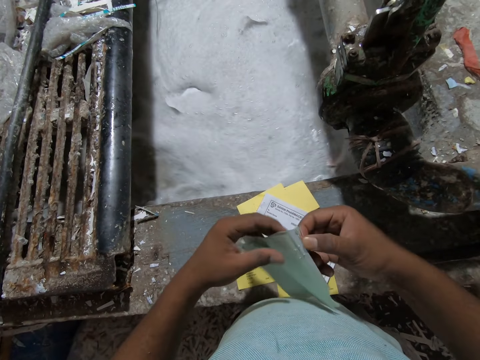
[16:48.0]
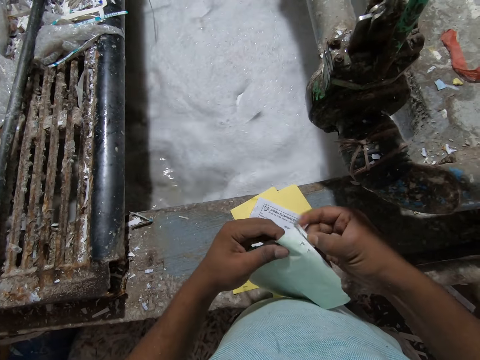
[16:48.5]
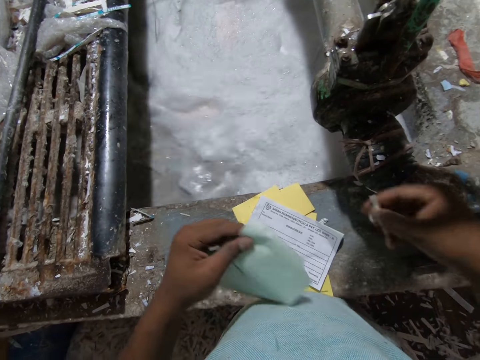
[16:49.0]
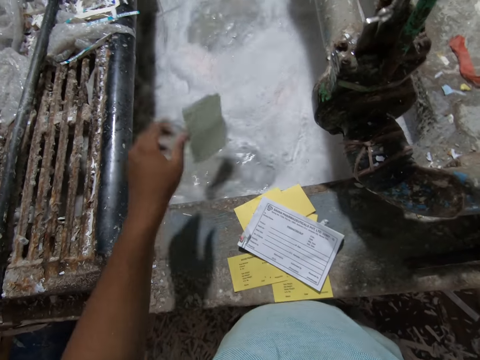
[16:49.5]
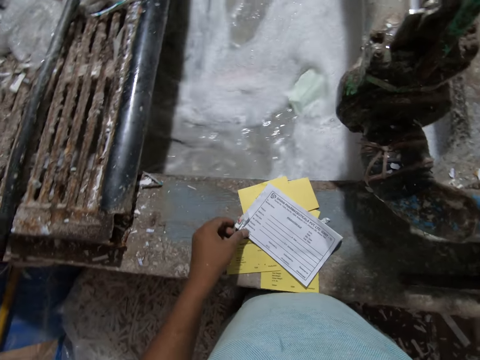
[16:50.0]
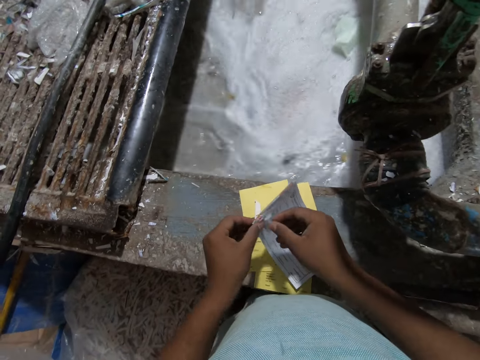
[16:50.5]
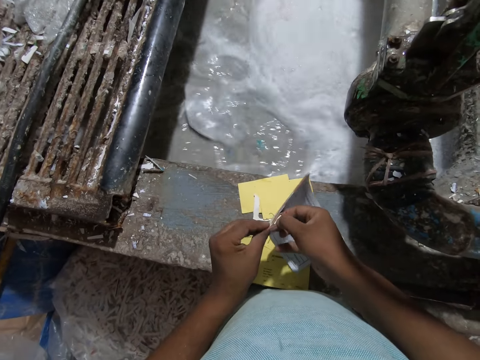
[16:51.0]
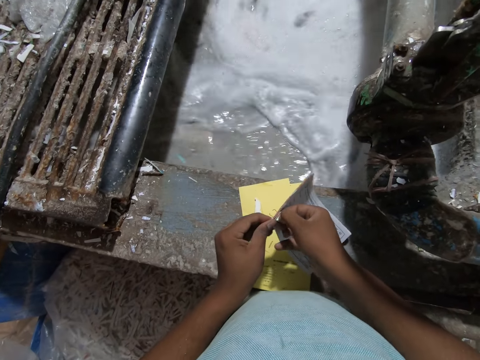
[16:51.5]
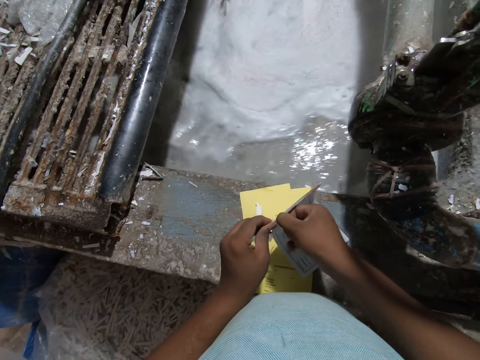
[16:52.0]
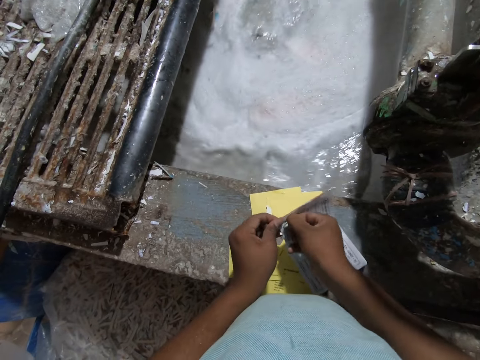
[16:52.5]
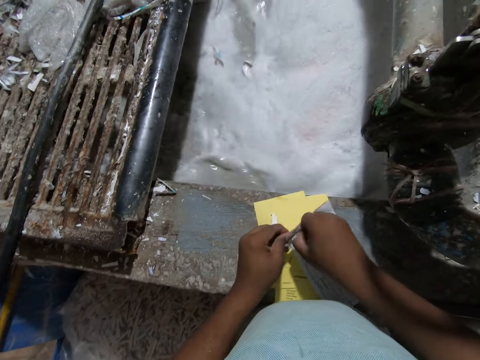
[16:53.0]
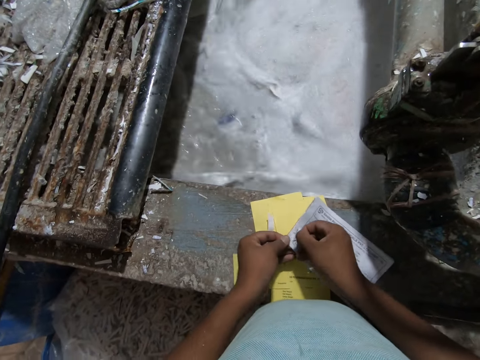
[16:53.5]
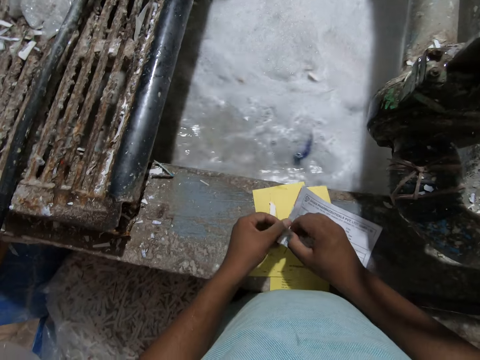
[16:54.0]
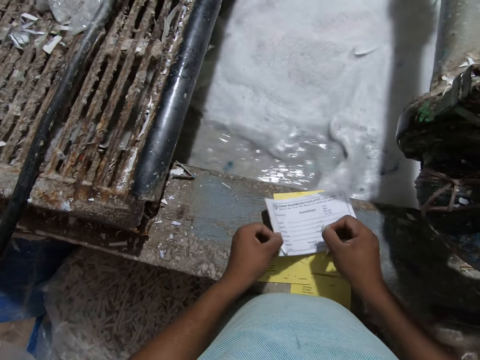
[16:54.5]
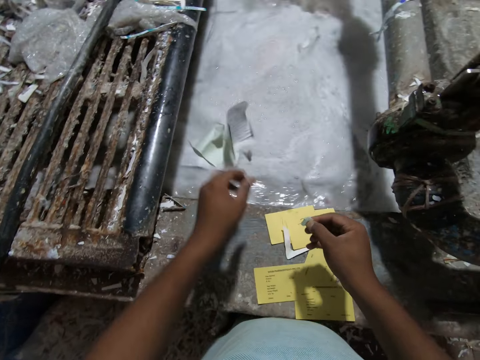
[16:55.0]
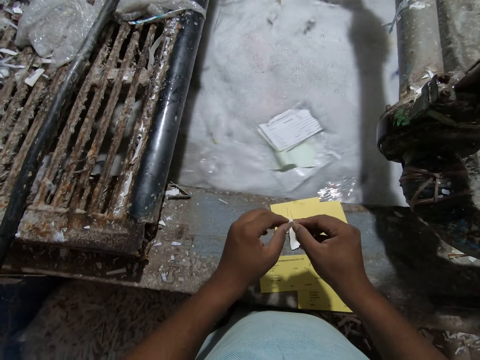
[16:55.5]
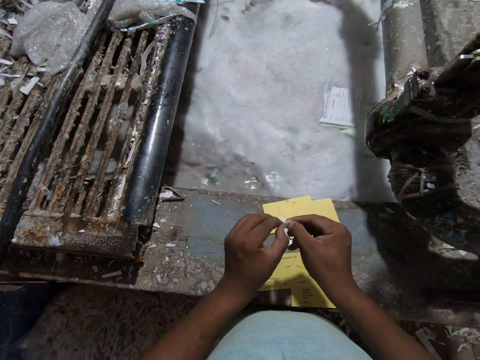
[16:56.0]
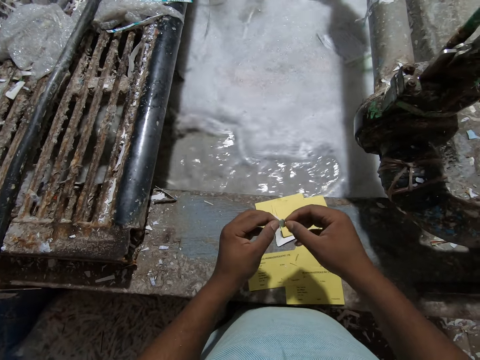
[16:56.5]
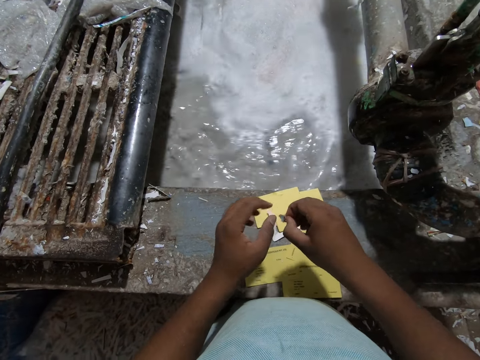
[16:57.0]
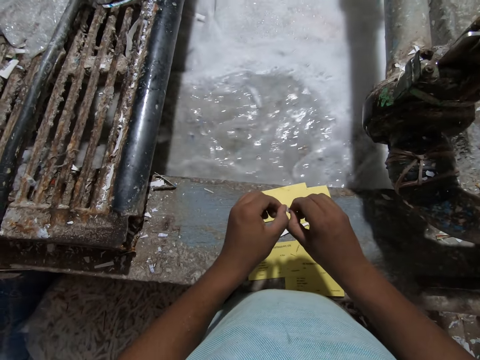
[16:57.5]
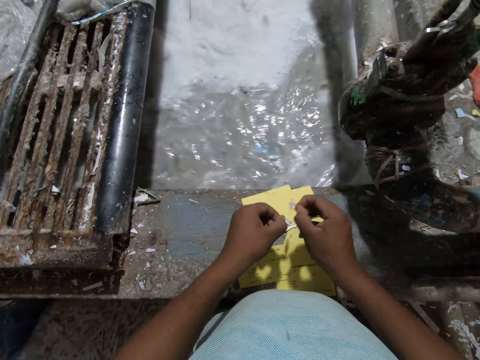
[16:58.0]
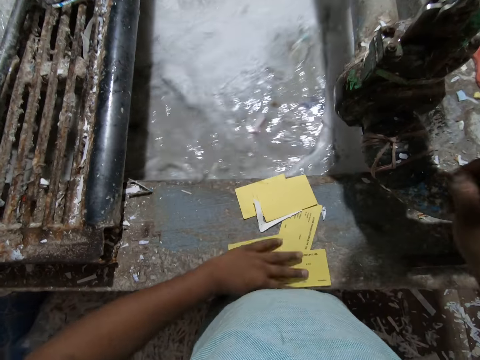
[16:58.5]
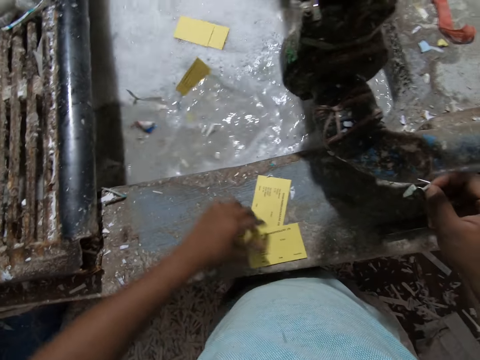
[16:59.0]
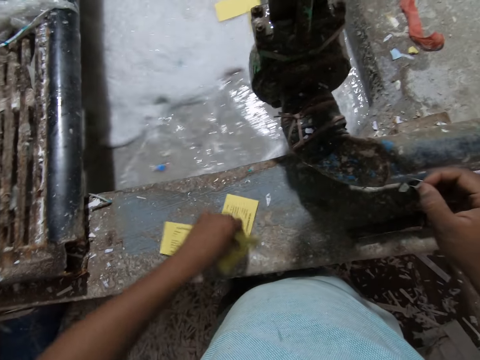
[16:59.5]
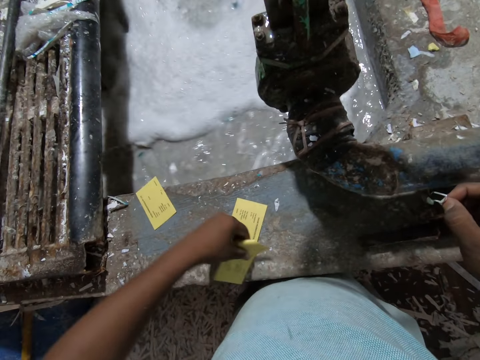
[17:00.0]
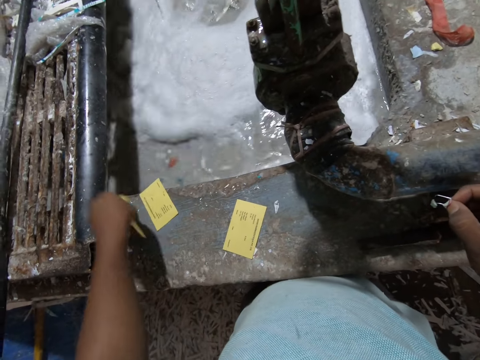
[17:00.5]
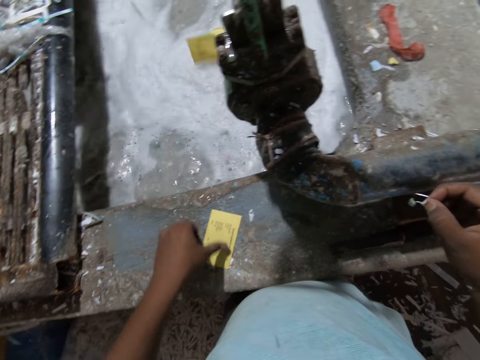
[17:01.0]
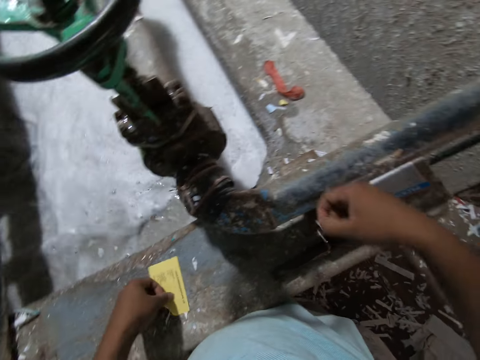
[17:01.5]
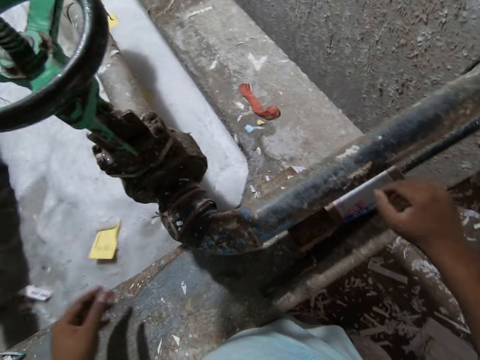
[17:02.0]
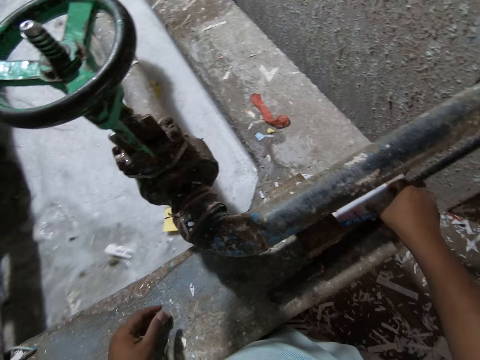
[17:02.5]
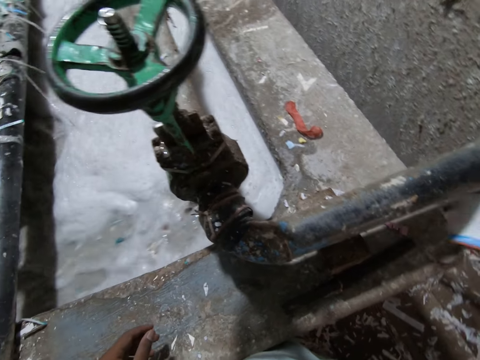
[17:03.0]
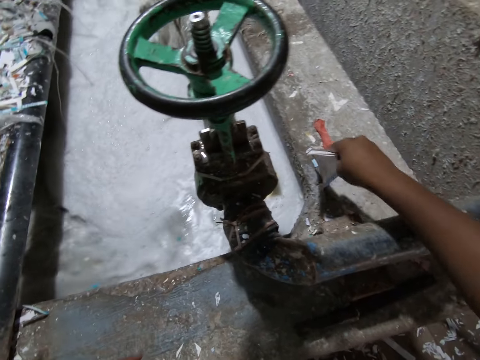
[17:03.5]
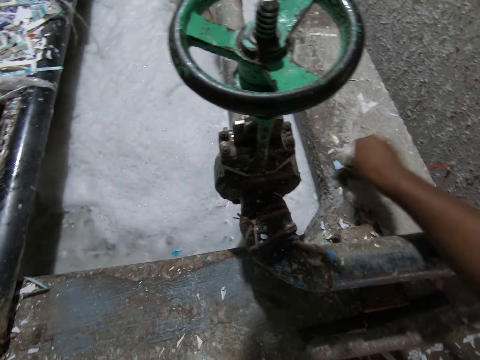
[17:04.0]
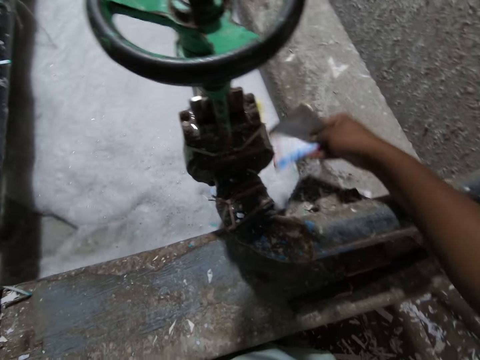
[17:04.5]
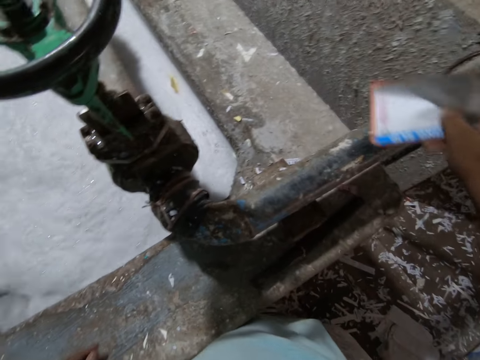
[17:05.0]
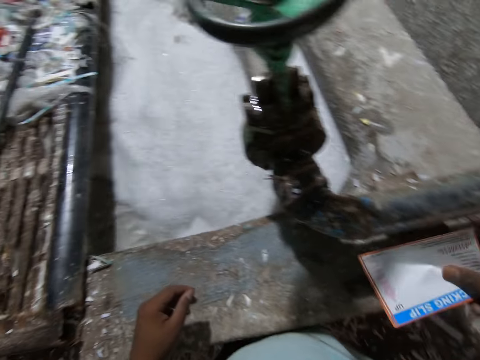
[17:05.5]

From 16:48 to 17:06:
The camera wearer drops the booklet in the egg crates making machine or shredding machine with his left hand. He picks the sheets of paper from the egg crates making machine with his left hand. He removes a staple pin from the sheets of paper in his left hand with his right hand. He removes the remaining pages of the book. He drops the sheets of paper in the egg crates making machine with his left hand. He examines the staple pin in his hands. He pushes papers on the egg crates making machine into the egg crates making machine with his left hand. He throws the papers on the shredding machine. He picks a paper from the egg crates making machine with his left hand. He sweeps papers on the egg crates making machine with the paper in his left hand. He drops the paper in the egg crates making machine with his left hand. He picks a paper from the egg crates making machine with his left hand. He throws the staple pin away with his right hand. He picks a paper from the egg crates making machine with his right hand. He sweeps dirt off the egg crates making machine with the paper in his right hand.

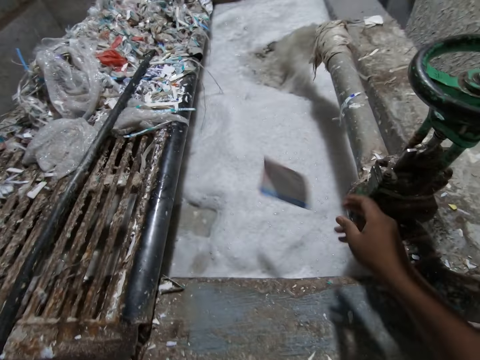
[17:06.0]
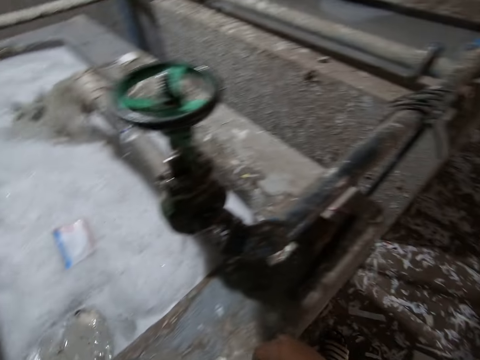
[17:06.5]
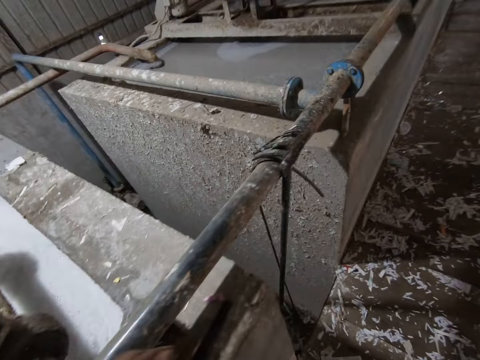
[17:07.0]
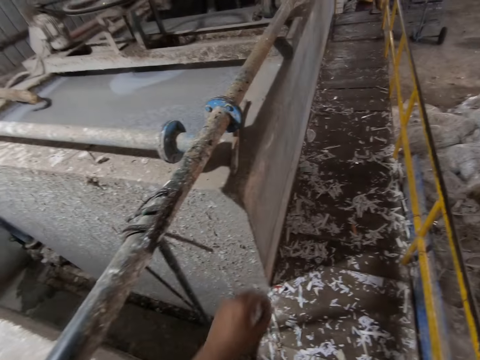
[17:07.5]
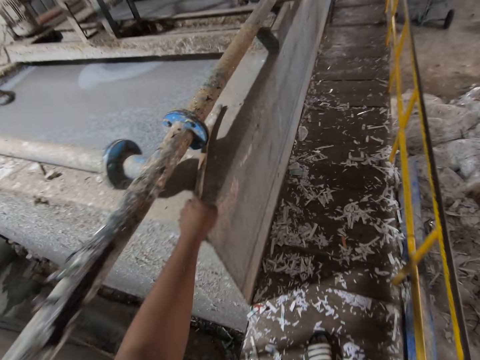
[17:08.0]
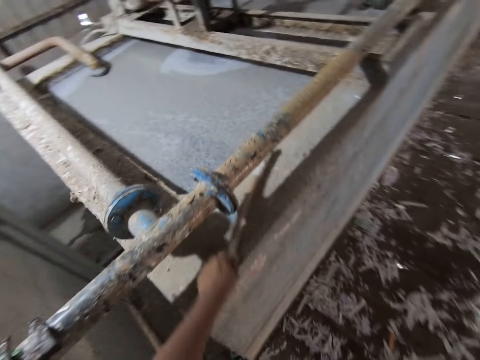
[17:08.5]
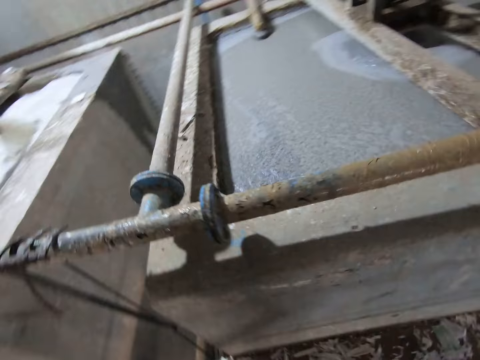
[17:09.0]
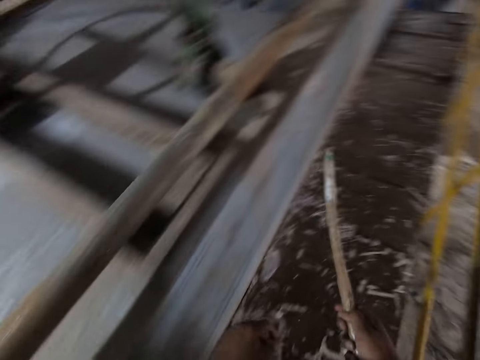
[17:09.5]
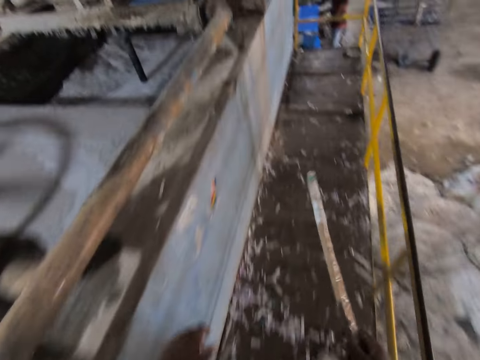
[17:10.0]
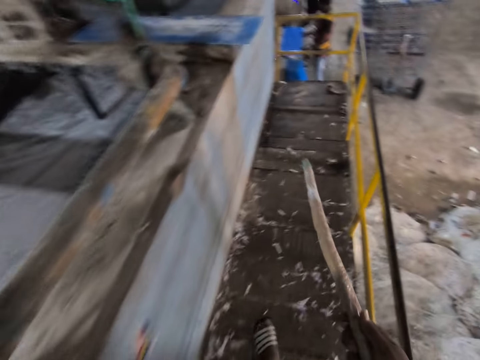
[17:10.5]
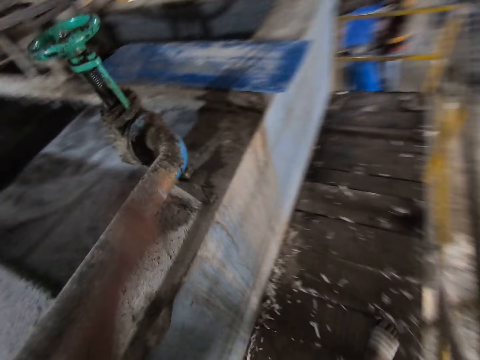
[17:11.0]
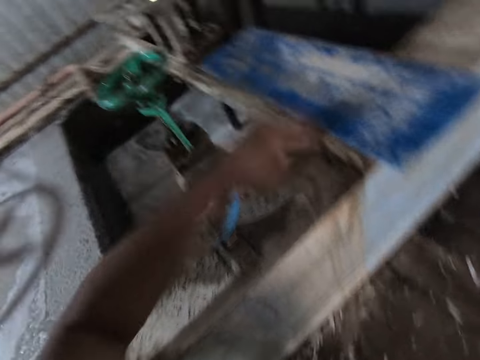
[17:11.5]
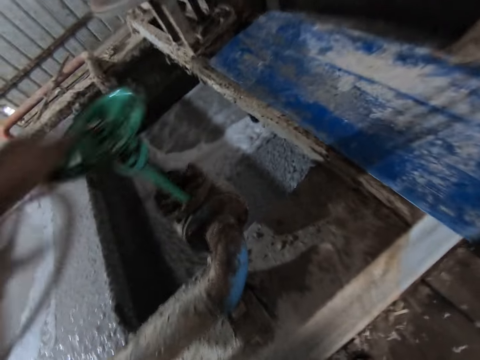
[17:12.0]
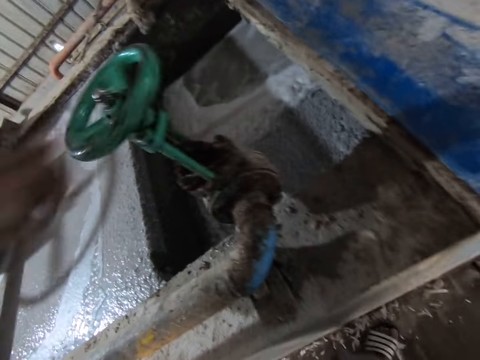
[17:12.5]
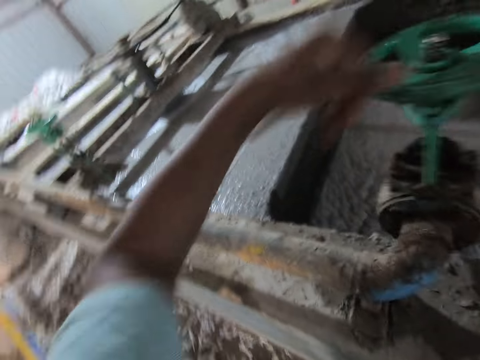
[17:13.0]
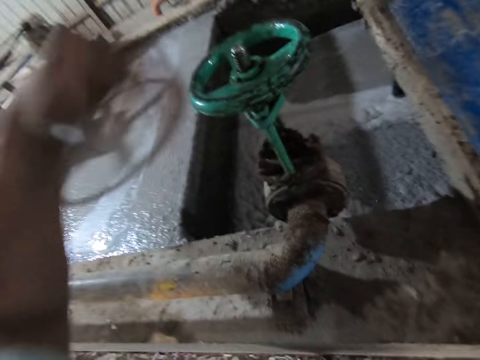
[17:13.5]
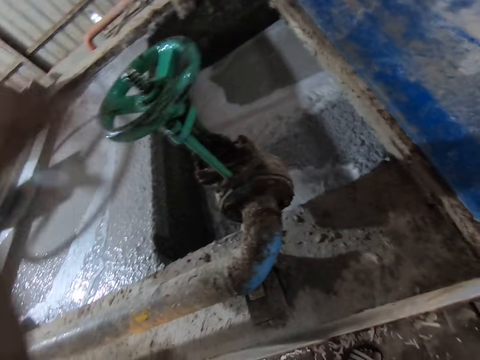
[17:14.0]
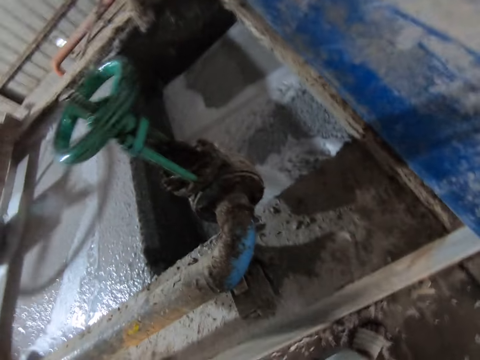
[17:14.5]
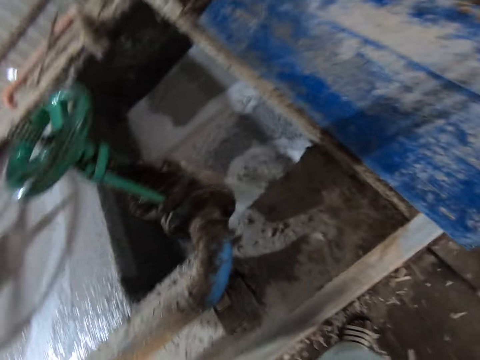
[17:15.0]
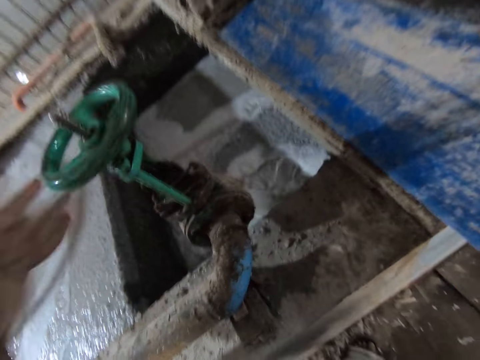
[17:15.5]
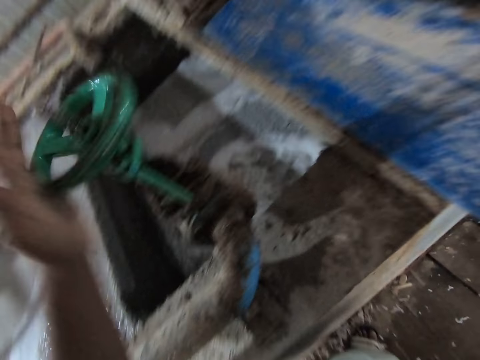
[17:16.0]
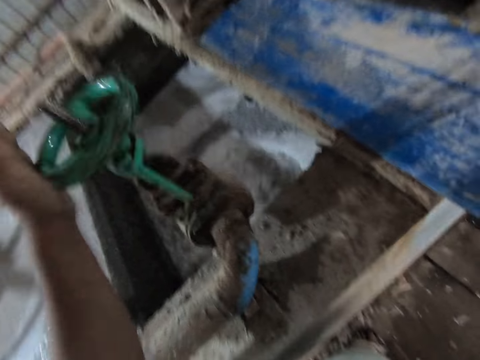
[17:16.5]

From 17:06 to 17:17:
The camera wearer throws the paper in the egg crates making machine or shredding machine with his right hand. He walks around the shredding machine. He picks the stick from the concrete platform with his left hand. He walks around the shredding machine. He operates an industrial valve with his left hand.
